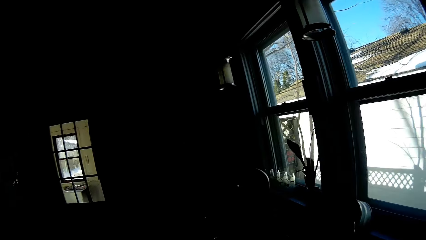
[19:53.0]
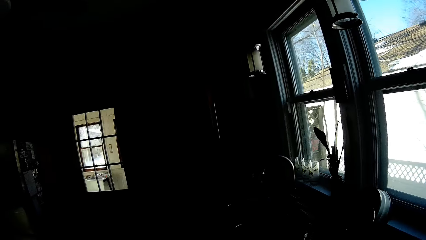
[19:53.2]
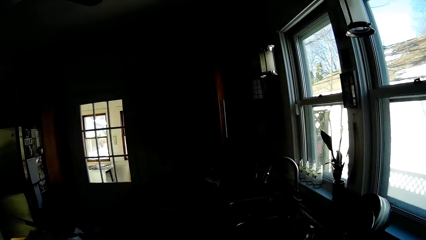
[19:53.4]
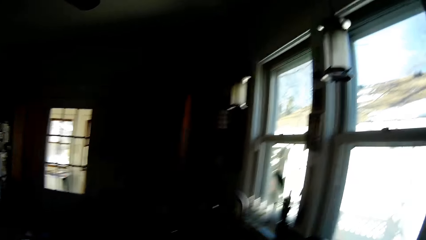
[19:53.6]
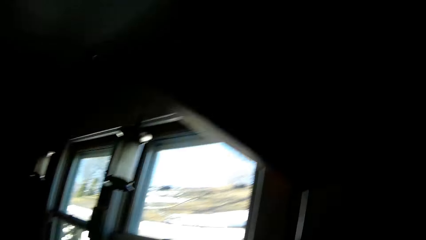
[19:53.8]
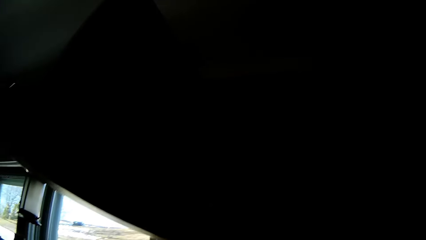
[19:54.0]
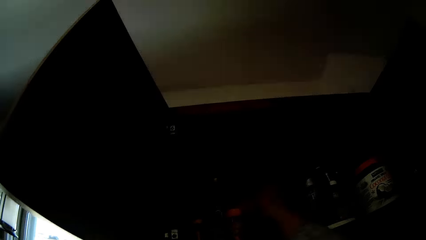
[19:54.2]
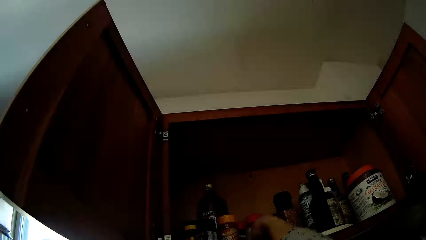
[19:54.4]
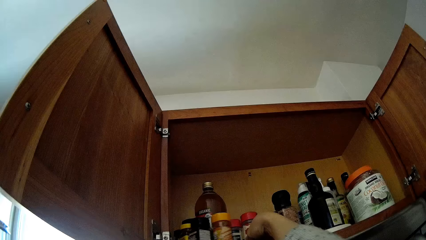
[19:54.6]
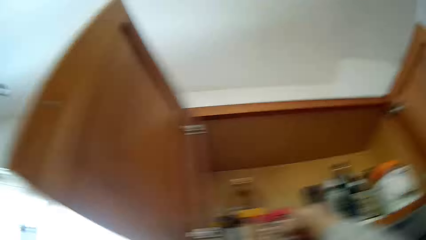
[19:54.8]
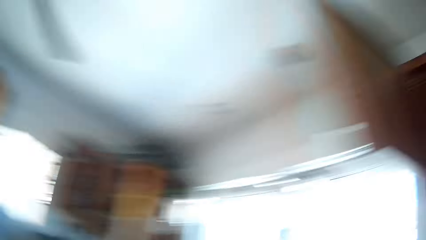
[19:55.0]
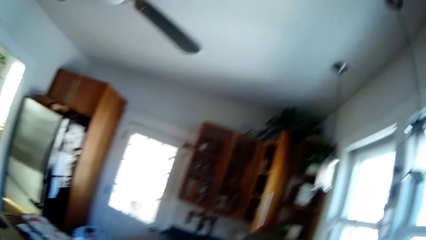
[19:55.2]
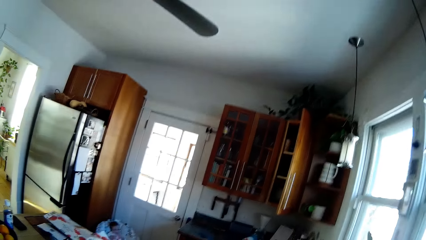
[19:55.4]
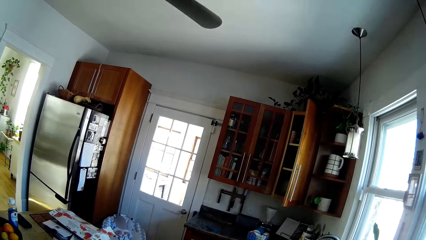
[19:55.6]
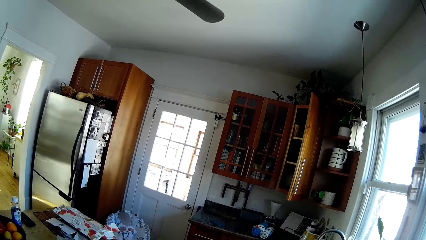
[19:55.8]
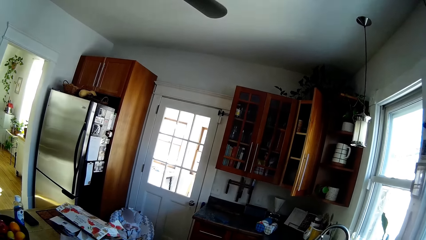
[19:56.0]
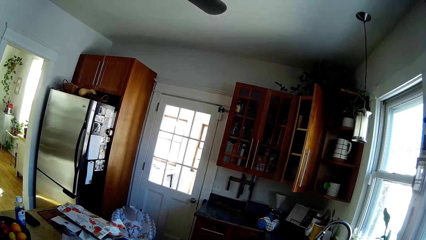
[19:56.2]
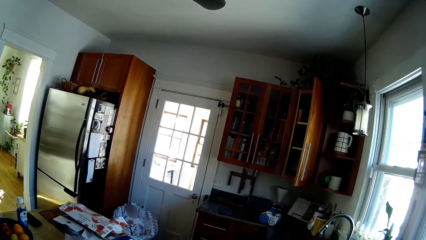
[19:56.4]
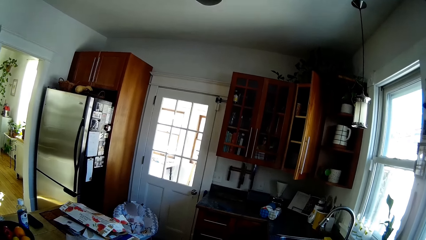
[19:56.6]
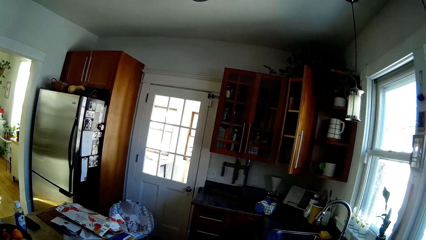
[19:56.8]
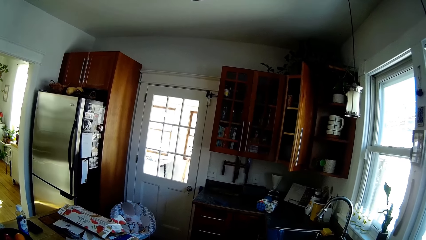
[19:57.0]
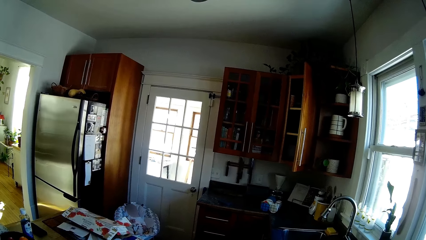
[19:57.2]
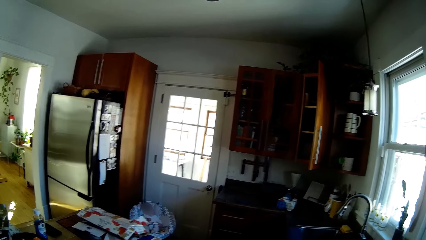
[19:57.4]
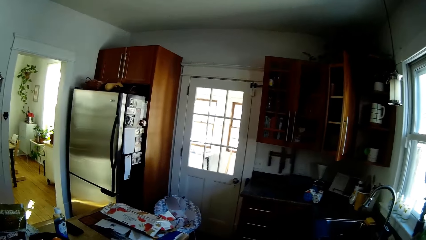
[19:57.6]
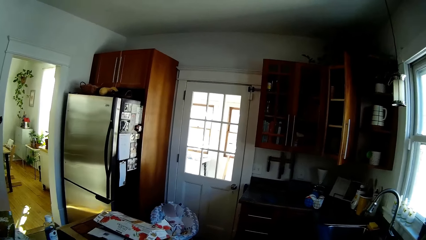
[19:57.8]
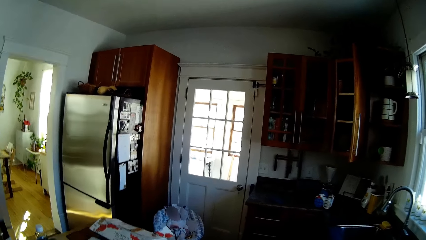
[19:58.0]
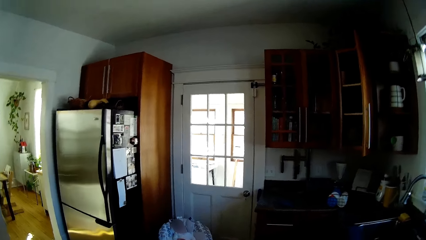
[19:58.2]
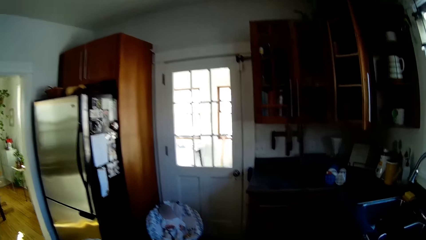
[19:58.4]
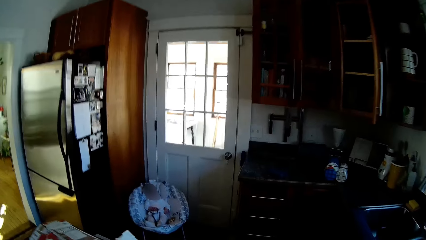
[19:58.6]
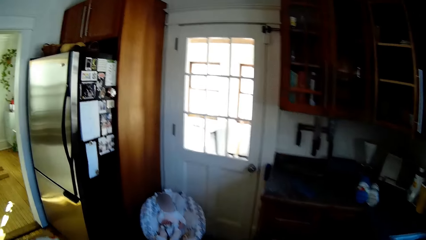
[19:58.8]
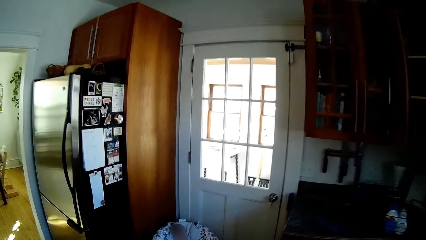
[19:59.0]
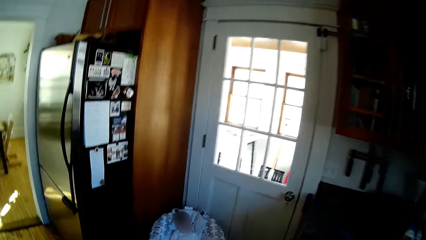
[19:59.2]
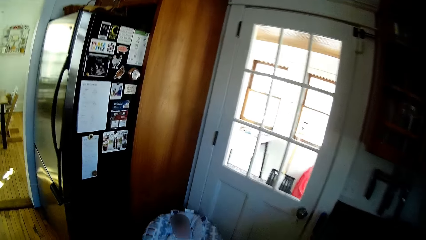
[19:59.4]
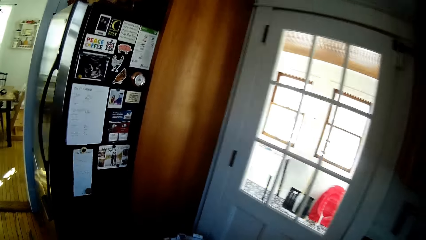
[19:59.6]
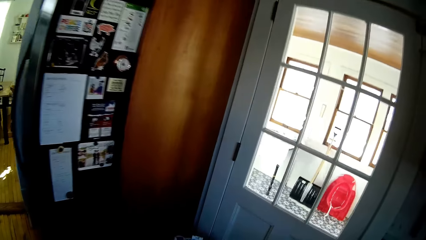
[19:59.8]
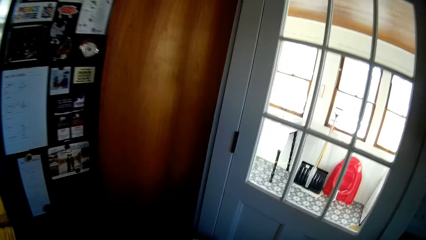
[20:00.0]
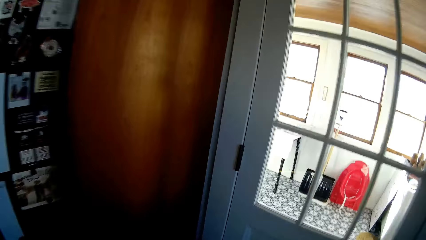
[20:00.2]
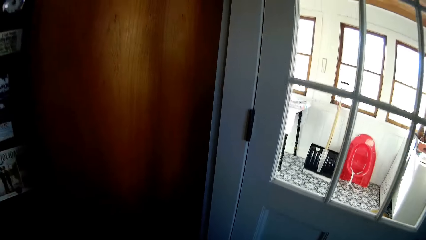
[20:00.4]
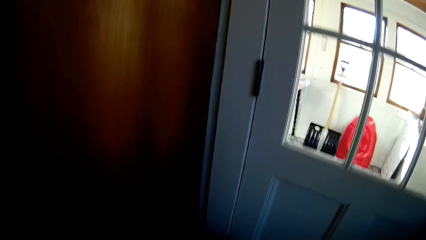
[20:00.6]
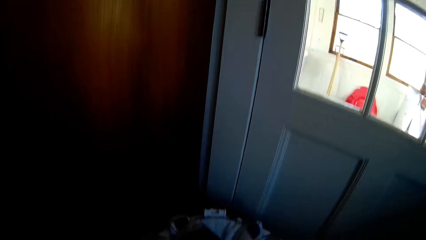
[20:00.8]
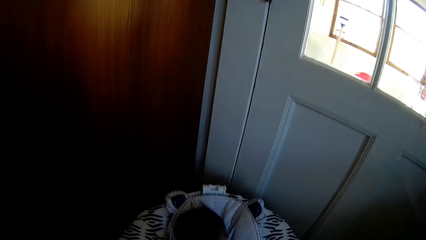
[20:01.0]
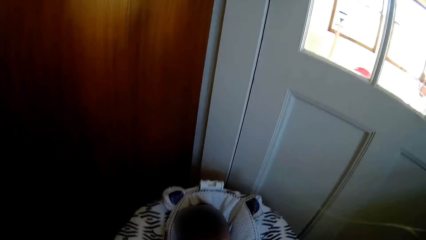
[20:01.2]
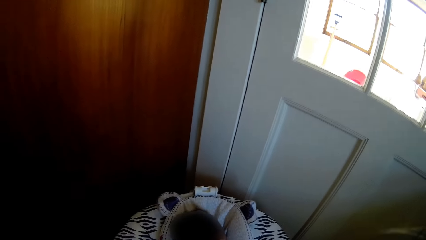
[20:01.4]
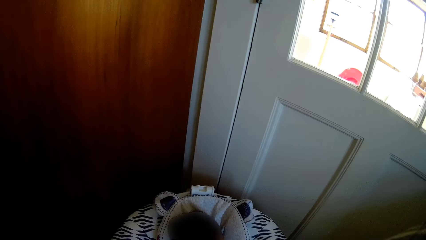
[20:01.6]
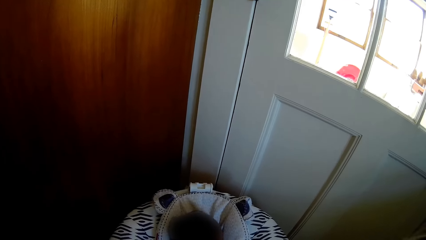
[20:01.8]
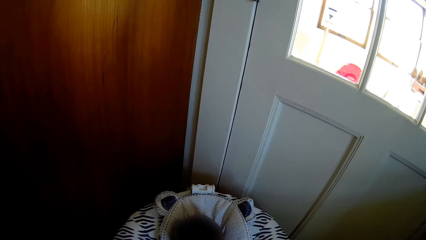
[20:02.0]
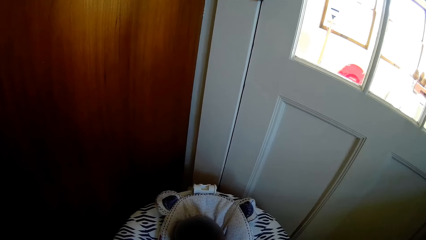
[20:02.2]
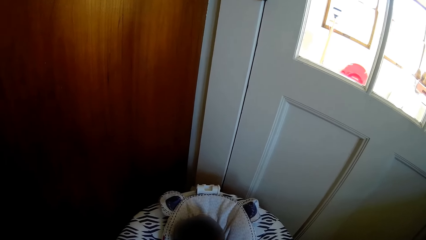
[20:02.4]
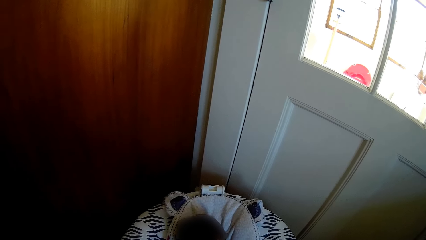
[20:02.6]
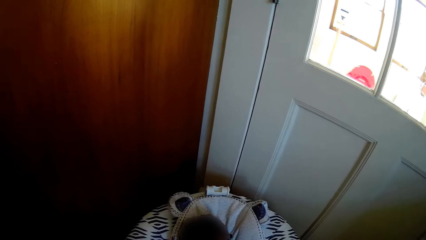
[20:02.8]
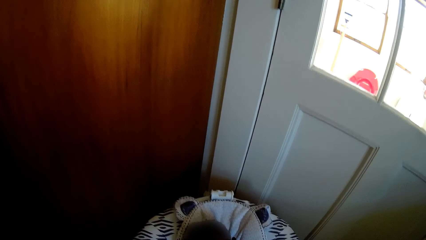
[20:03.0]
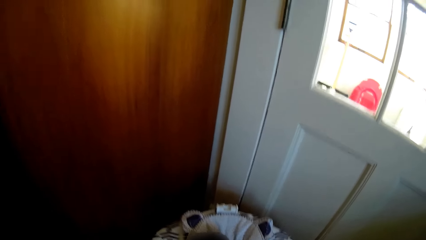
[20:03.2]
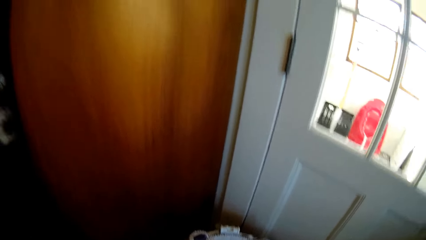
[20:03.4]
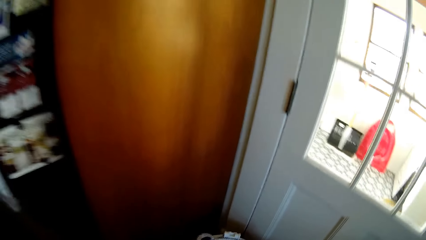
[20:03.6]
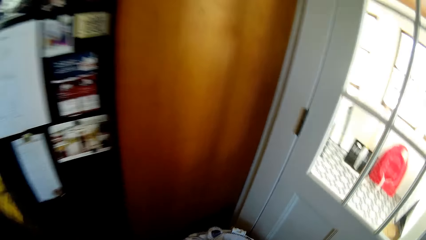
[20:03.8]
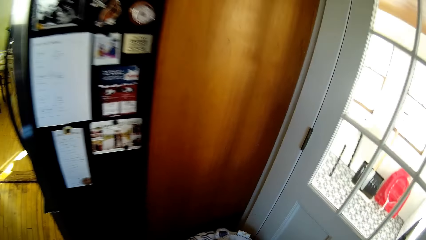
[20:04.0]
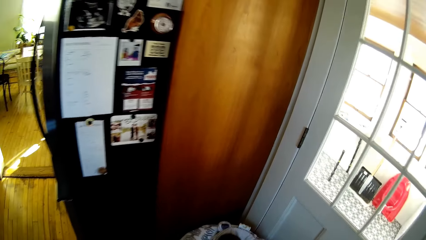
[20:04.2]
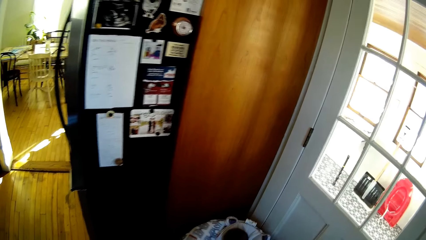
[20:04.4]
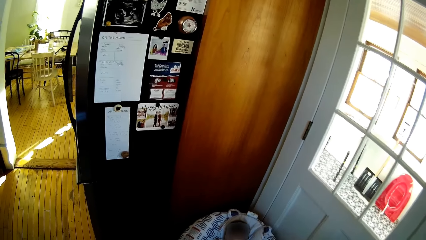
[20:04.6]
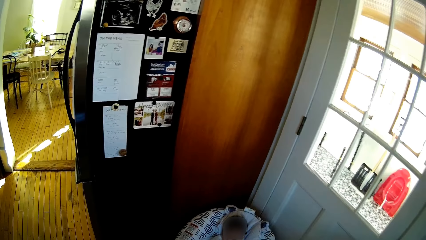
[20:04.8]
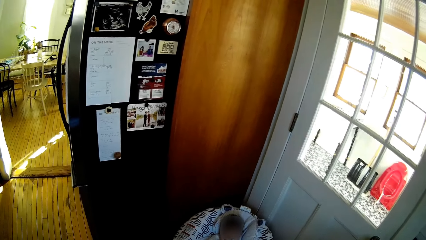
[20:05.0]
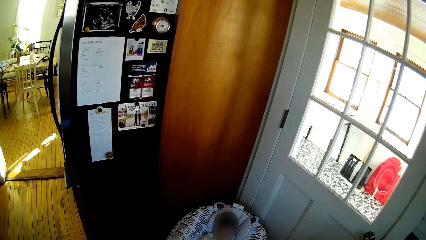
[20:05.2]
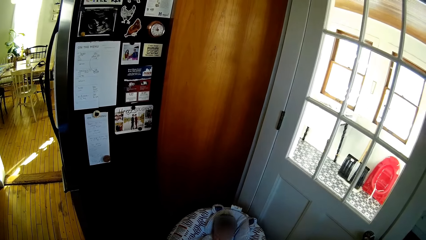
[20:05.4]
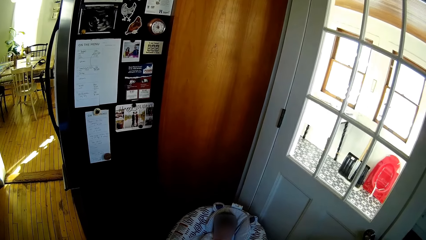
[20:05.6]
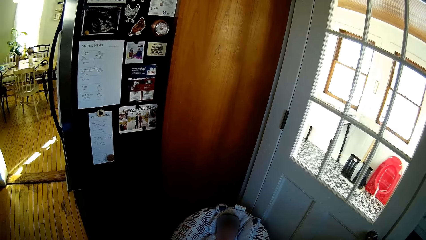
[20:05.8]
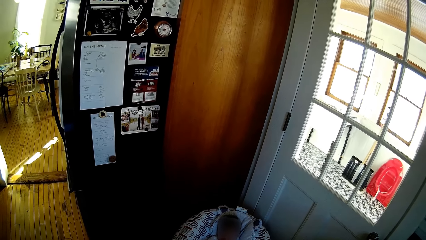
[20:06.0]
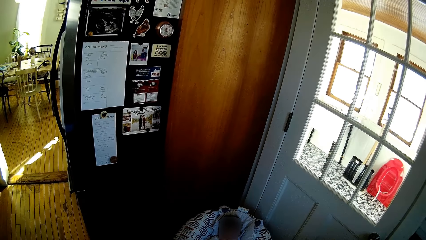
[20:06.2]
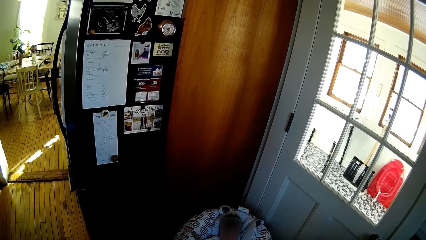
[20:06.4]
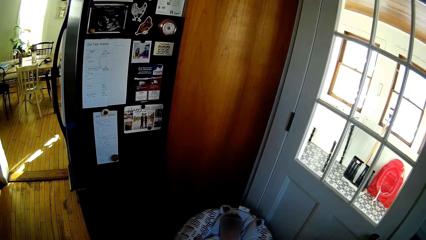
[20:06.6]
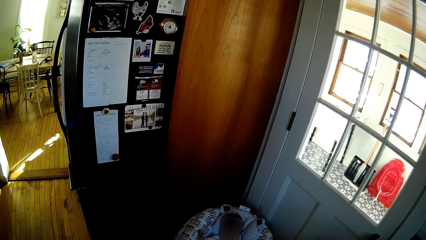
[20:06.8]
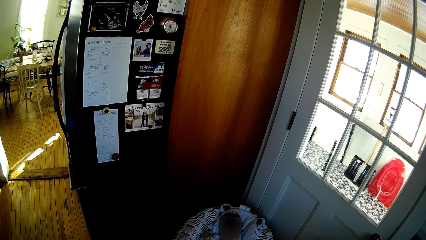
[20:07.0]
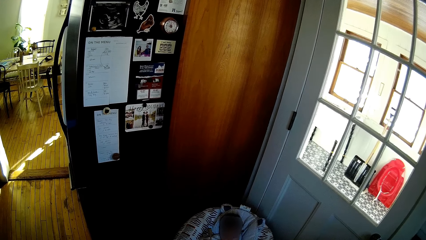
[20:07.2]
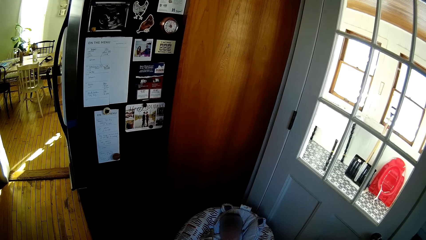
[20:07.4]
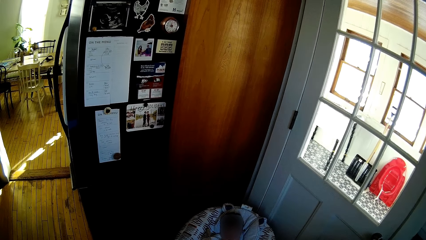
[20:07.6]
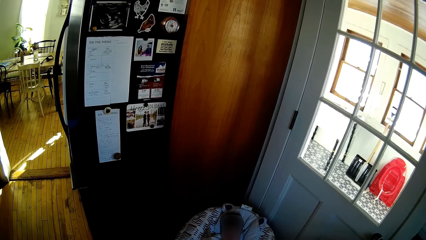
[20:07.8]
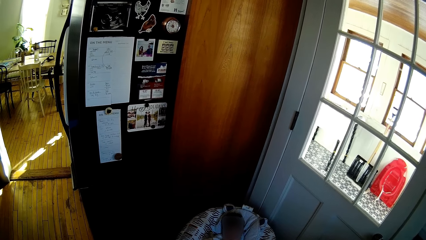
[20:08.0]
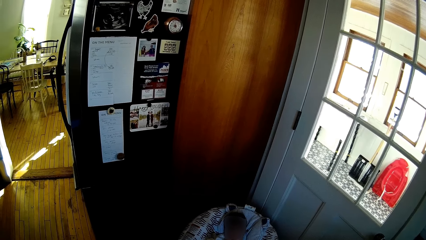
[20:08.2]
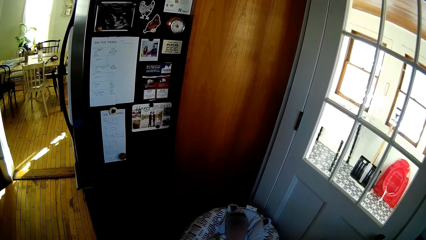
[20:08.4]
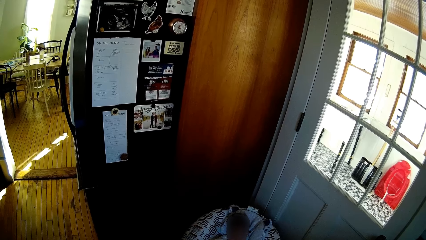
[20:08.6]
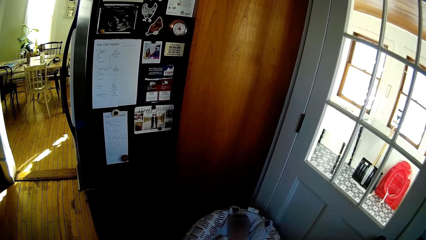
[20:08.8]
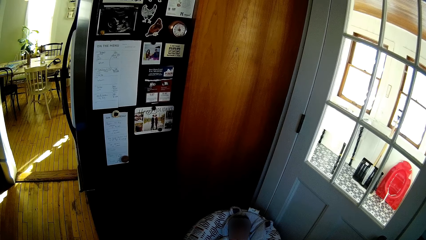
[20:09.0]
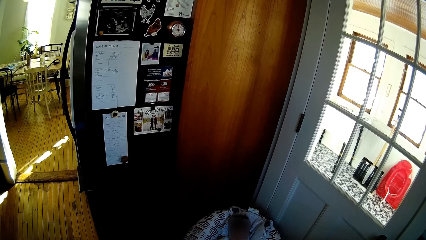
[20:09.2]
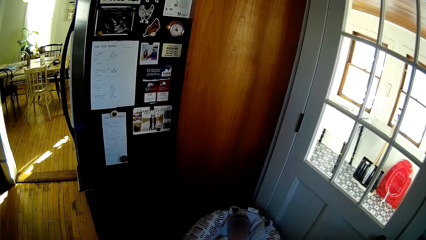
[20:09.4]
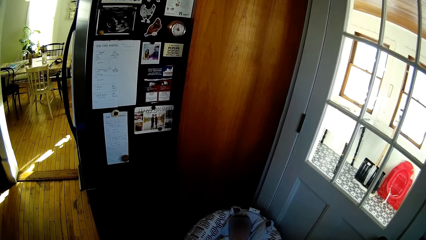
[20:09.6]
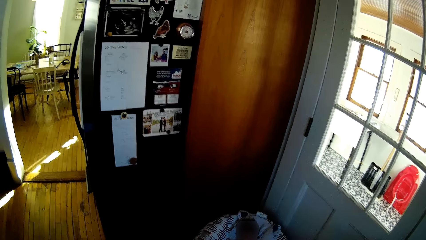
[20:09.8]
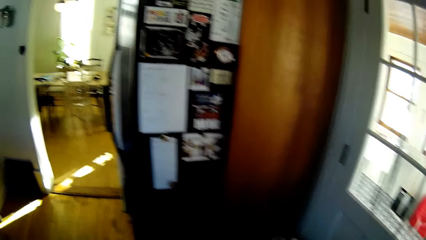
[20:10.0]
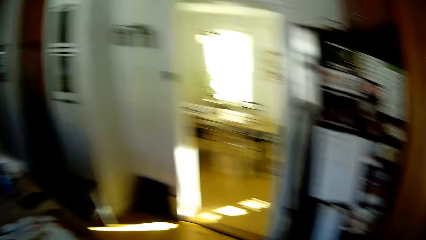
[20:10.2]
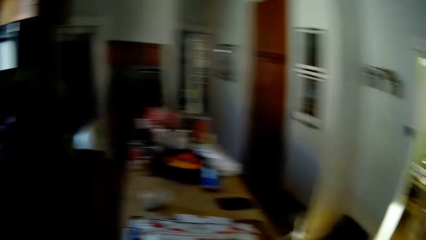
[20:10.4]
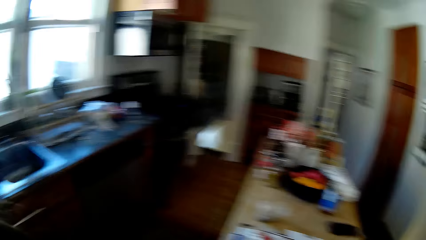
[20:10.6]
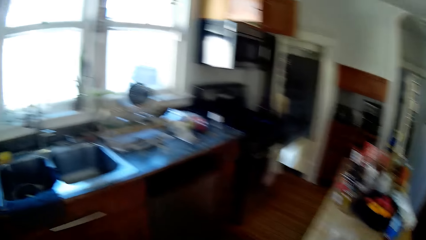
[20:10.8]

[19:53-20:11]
The camera wearer drops a jar of spice in her right hand inside the kitchen cabinet. She walks in the house. She interacts with a baby.
